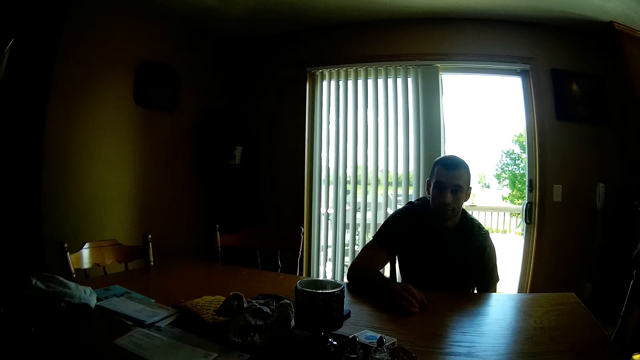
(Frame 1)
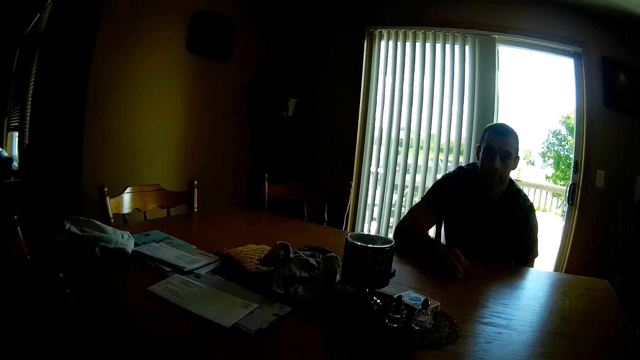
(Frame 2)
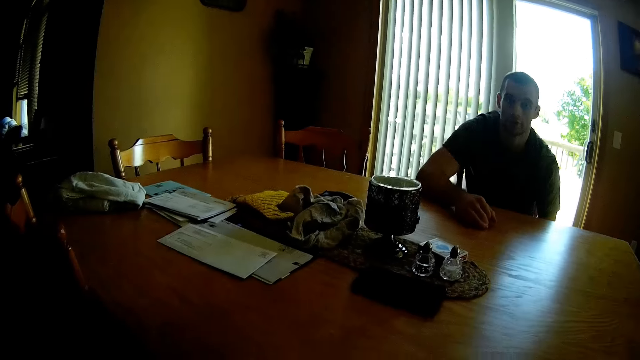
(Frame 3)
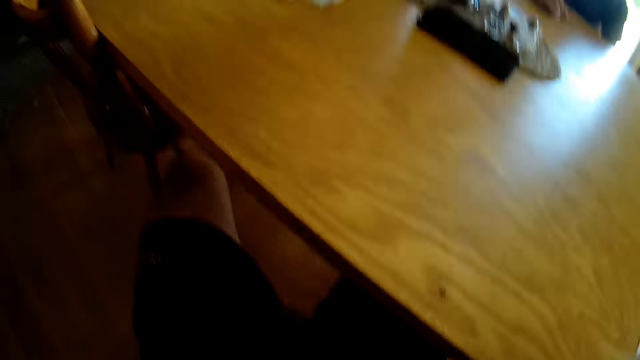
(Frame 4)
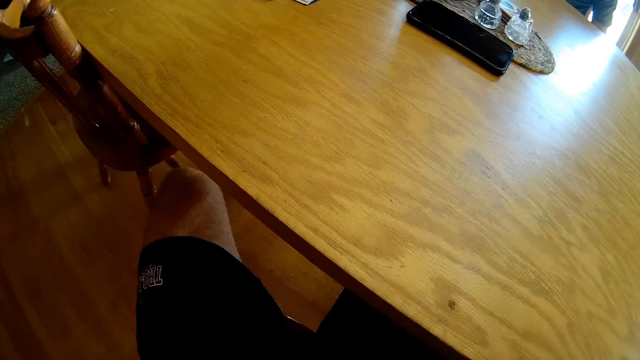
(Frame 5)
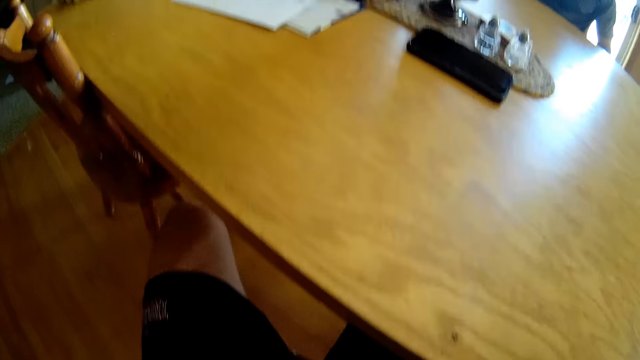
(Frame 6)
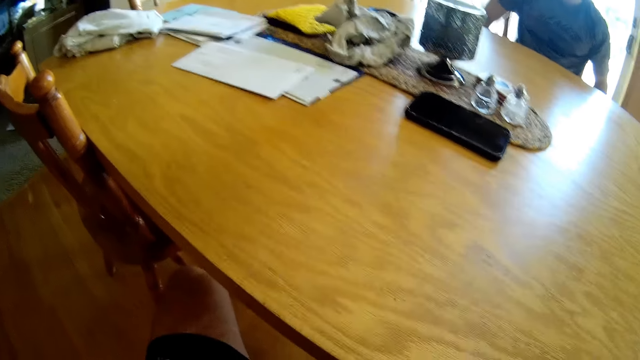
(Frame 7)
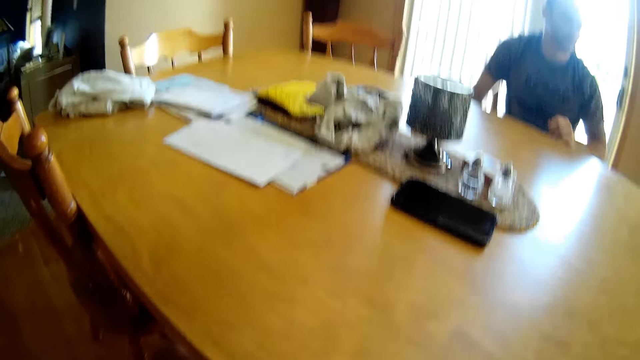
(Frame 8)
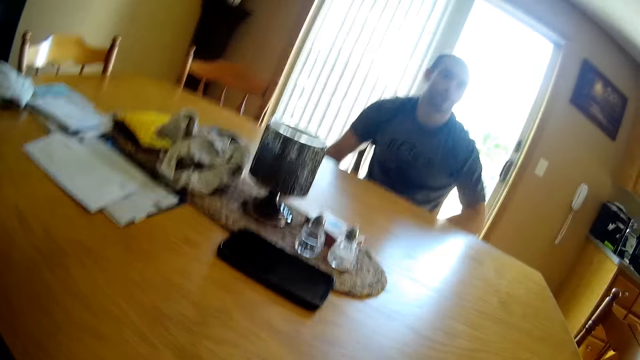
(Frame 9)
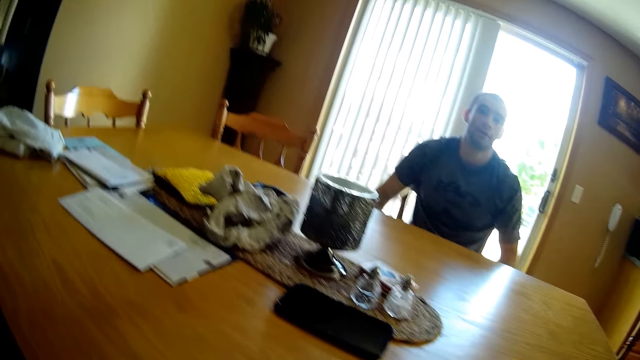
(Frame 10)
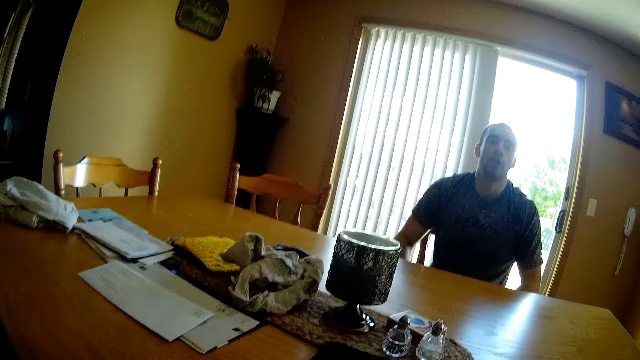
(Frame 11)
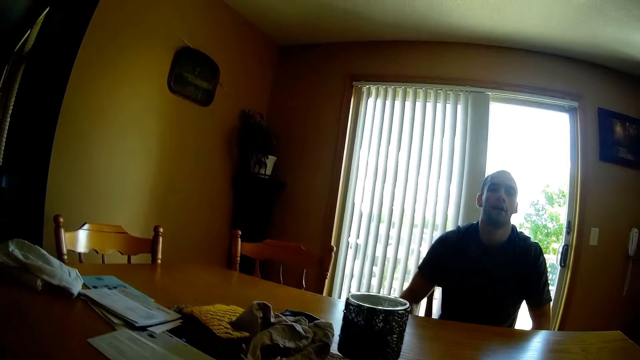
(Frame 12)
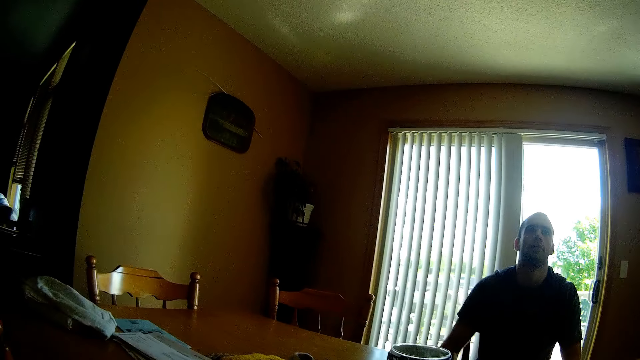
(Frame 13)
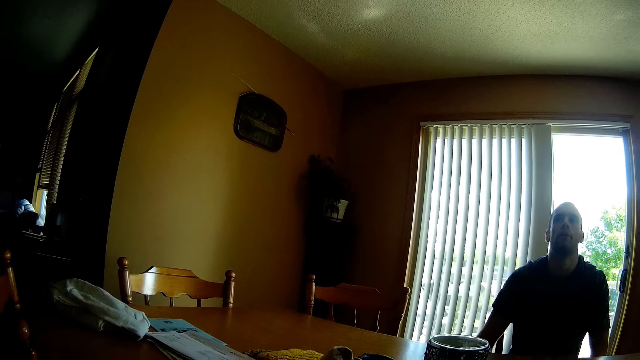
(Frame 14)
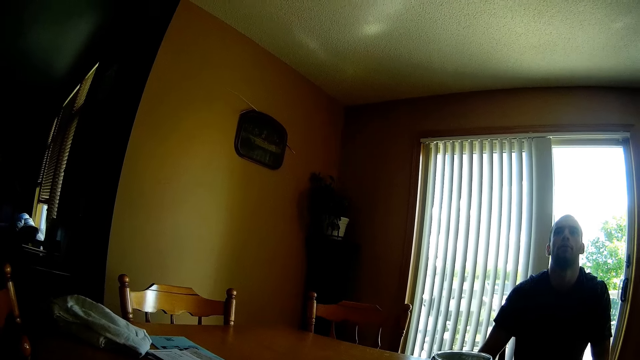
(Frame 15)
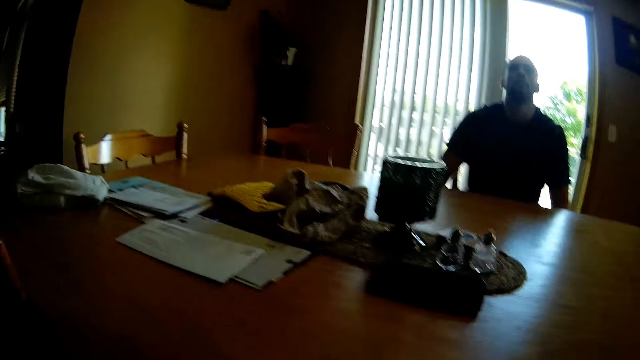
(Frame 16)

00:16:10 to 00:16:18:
A person touches something. The camera wearer moves the hand. They look around.

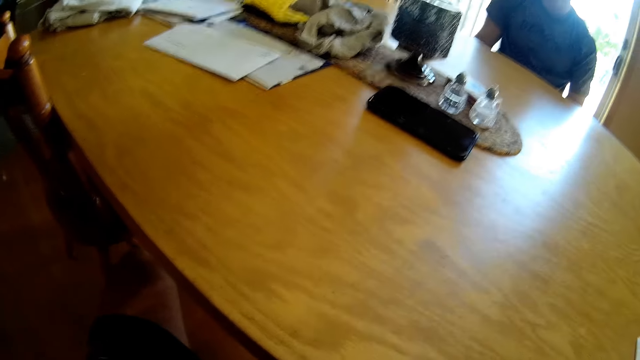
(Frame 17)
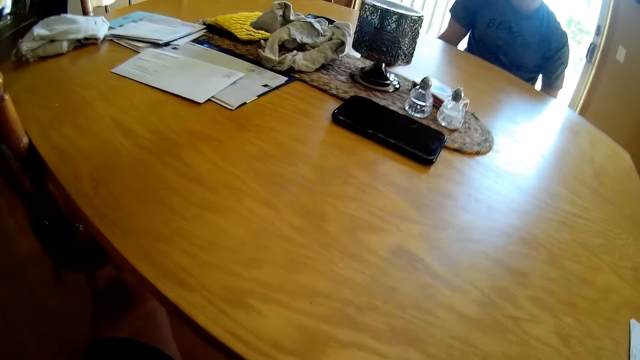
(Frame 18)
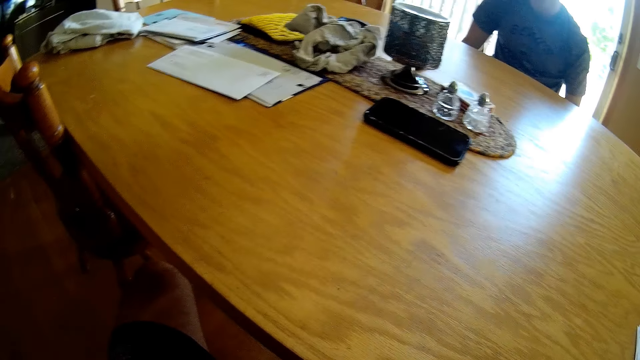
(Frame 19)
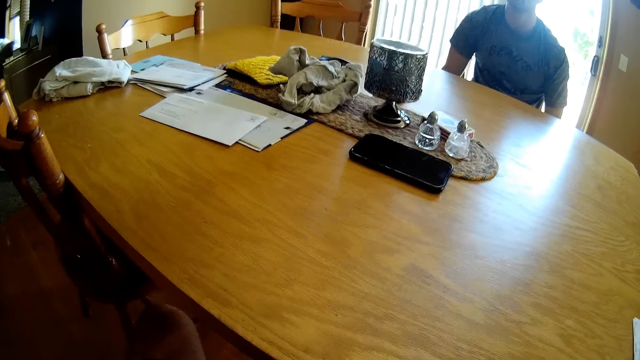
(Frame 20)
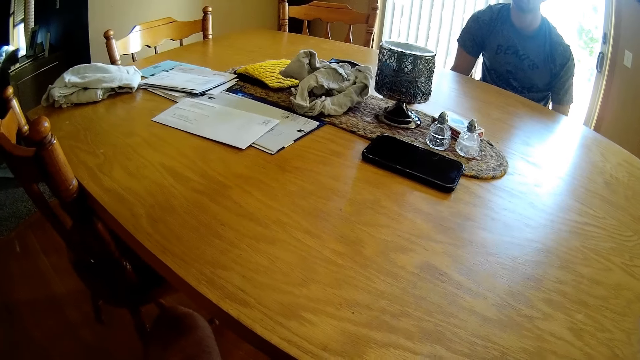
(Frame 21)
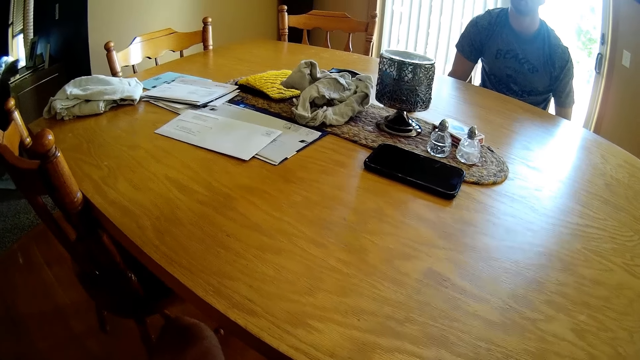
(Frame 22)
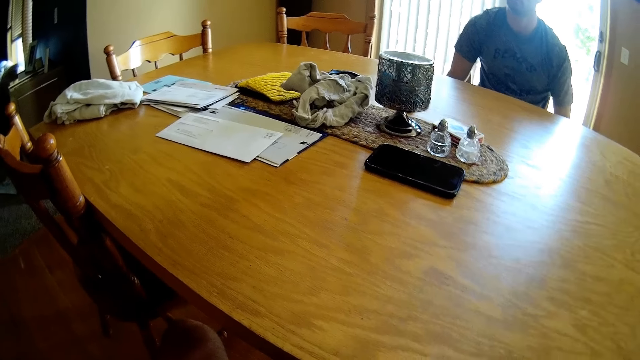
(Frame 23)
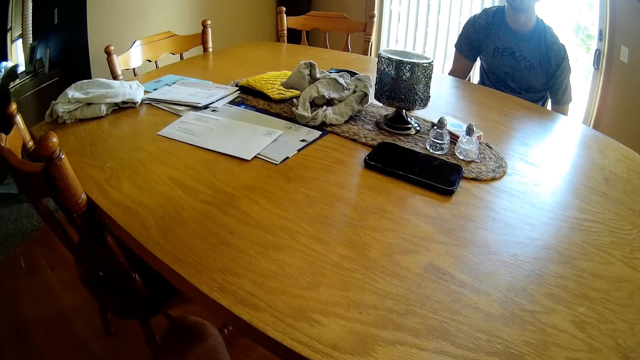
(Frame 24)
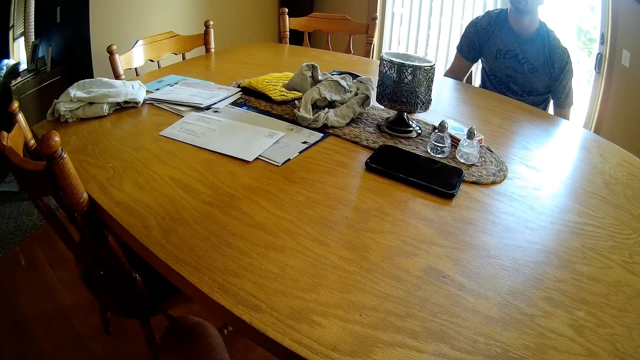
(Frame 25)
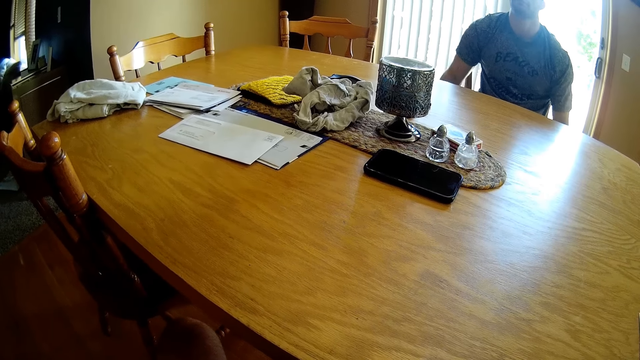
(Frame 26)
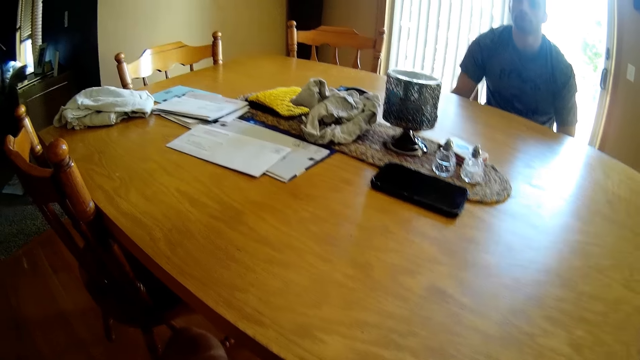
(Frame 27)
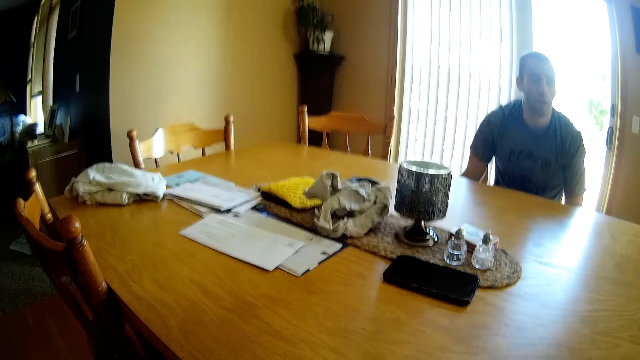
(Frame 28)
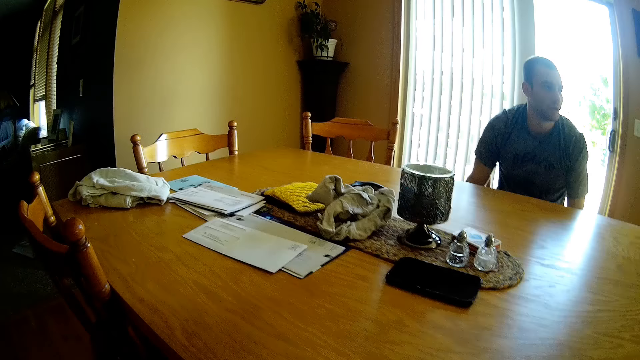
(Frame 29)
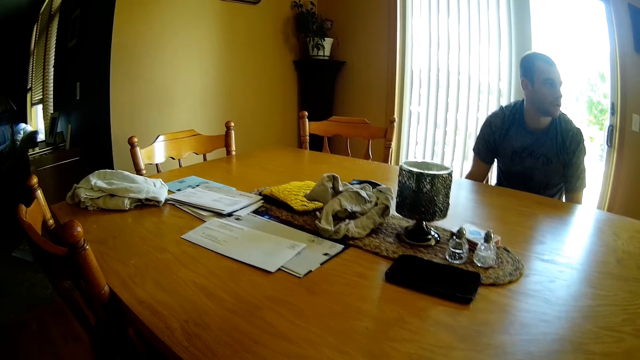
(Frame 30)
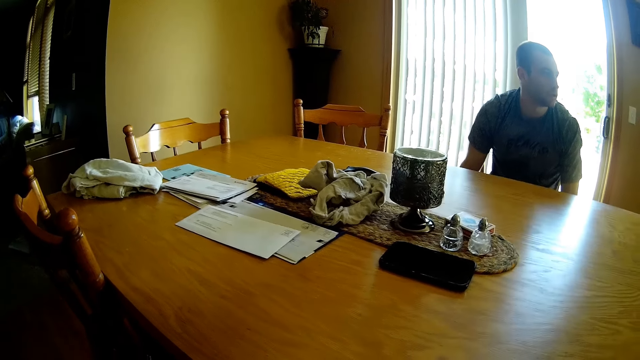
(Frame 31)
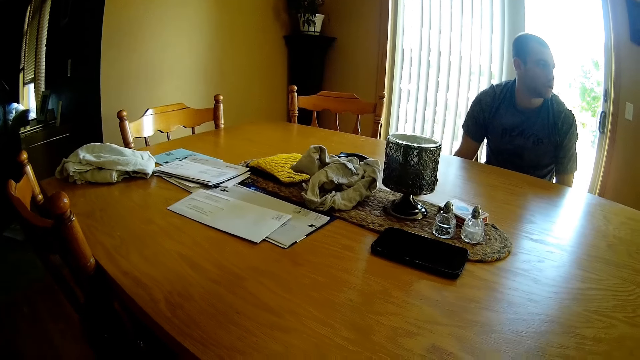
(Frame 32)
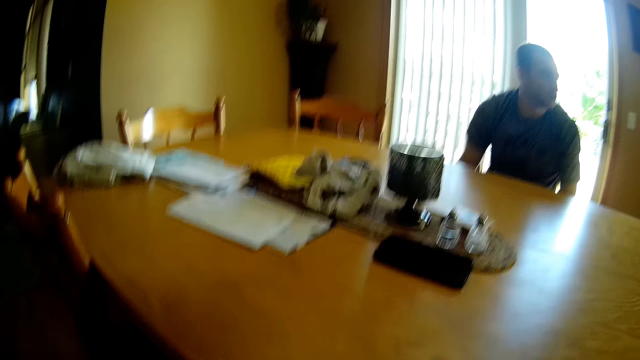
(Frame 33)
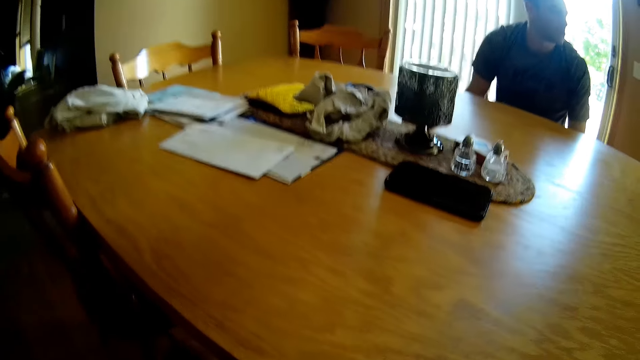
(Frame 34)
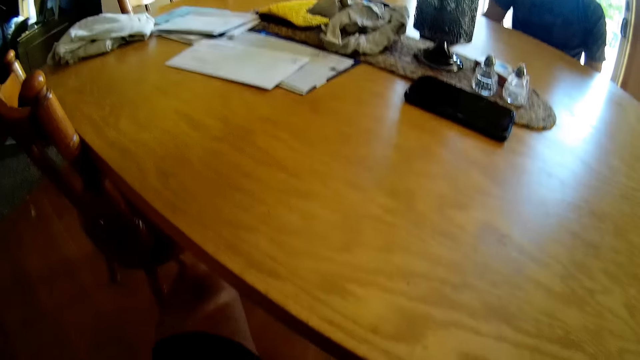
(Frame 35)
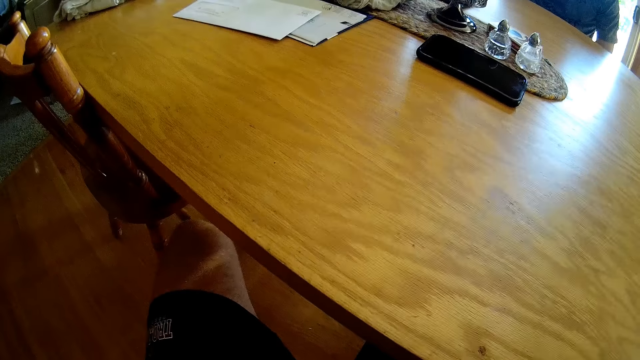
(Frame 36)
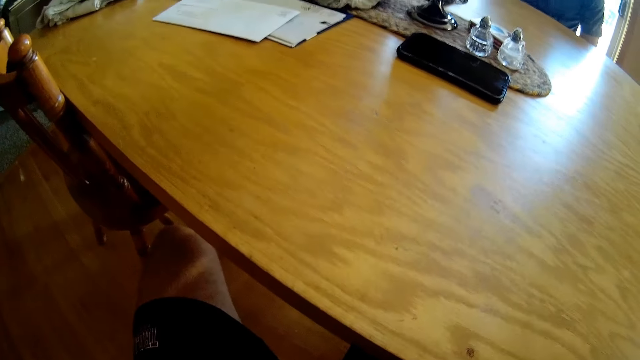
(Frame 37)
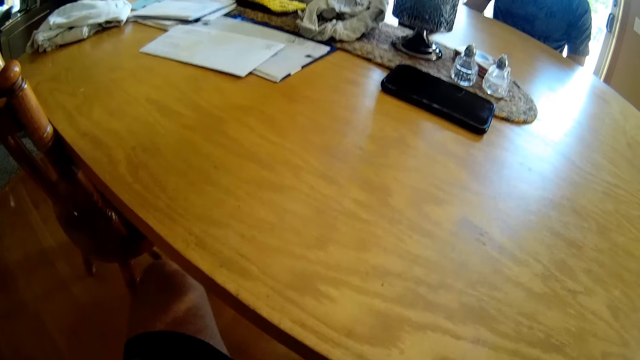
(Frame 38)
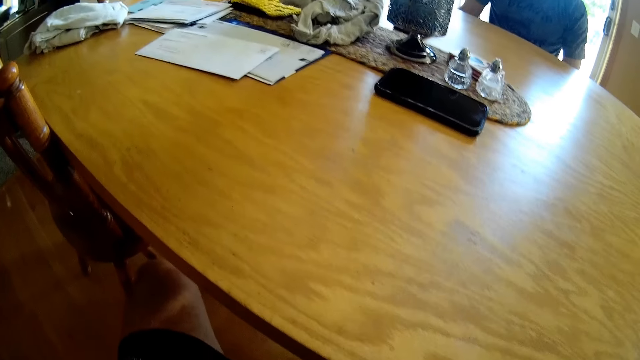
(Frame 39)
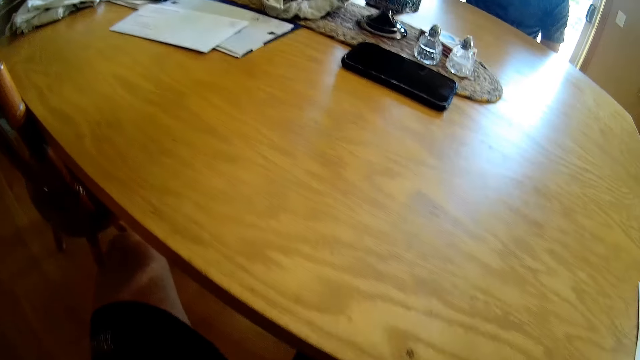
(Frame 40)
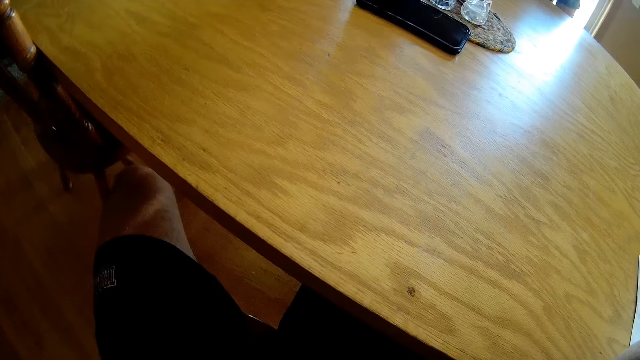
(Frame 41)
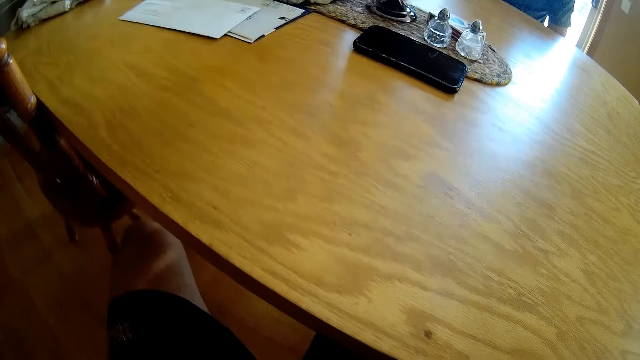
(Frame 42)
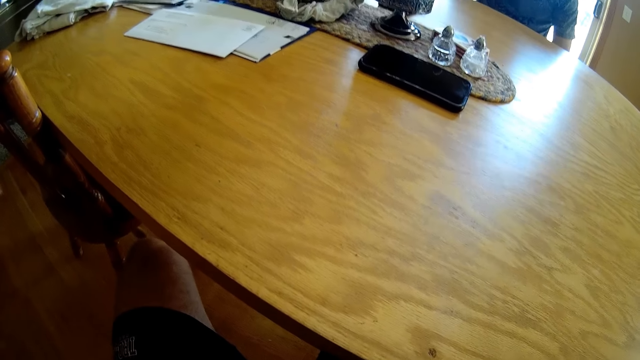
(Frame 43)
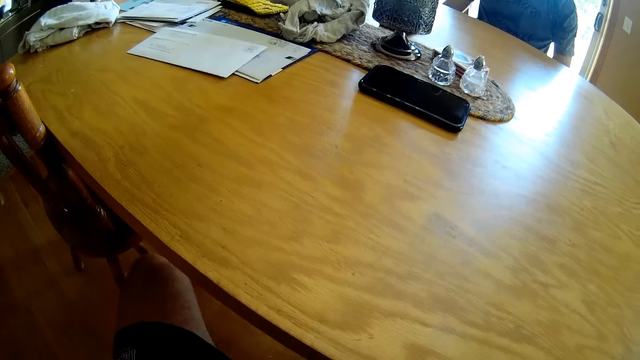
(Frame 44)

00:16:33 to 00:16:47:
The camera wearer looks at the phone on the table. They dialogue with a person. They adjust the camera.
